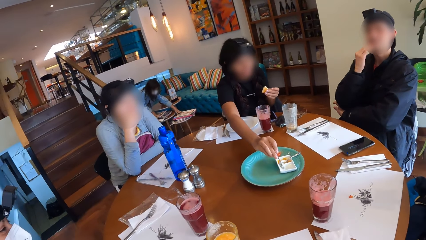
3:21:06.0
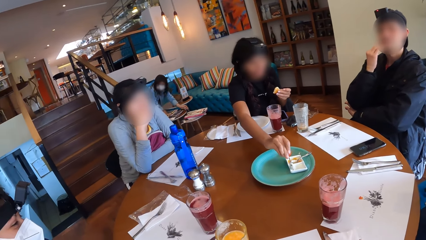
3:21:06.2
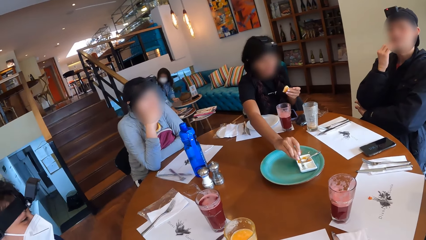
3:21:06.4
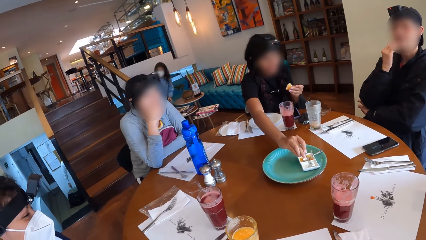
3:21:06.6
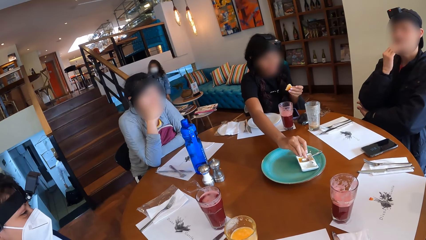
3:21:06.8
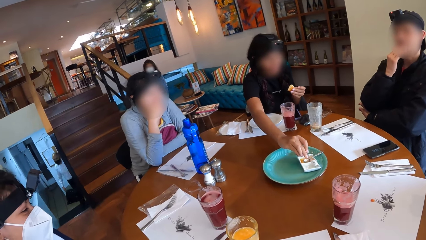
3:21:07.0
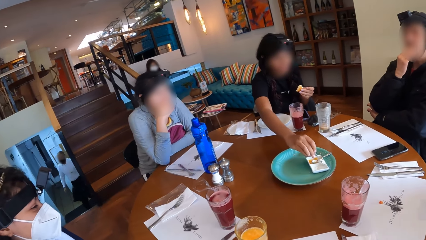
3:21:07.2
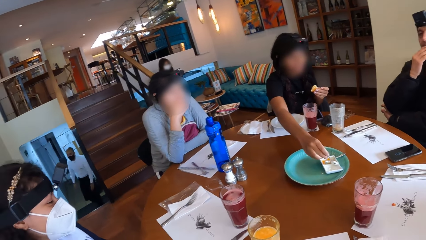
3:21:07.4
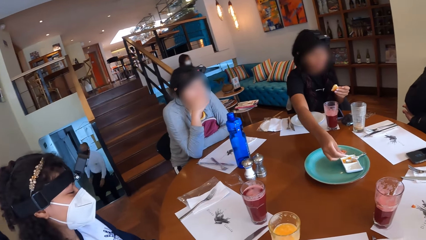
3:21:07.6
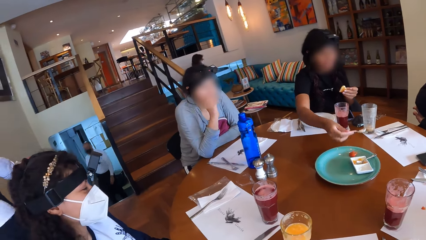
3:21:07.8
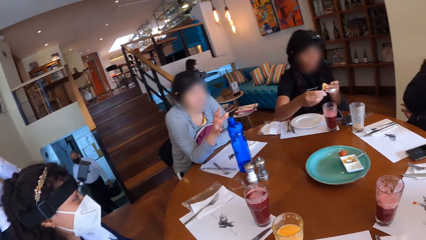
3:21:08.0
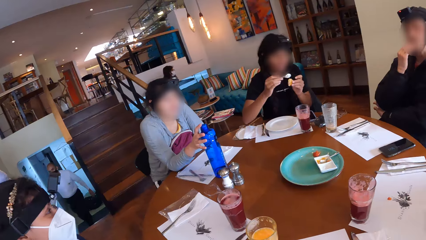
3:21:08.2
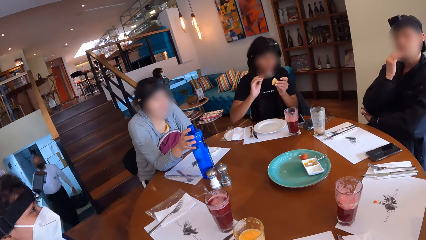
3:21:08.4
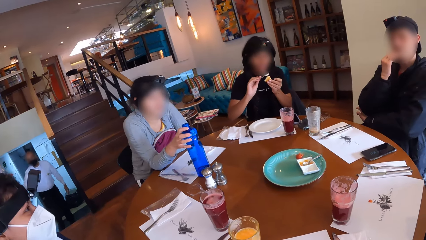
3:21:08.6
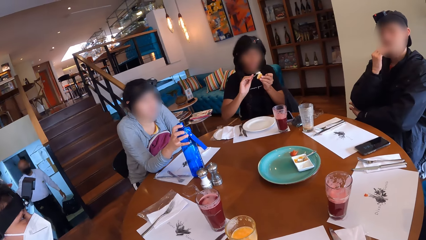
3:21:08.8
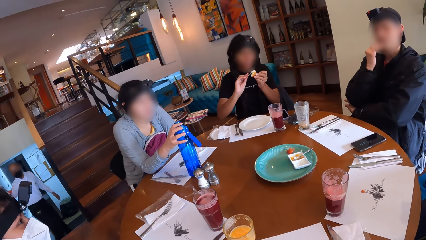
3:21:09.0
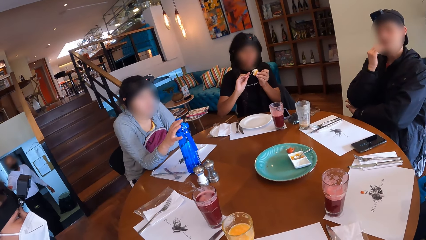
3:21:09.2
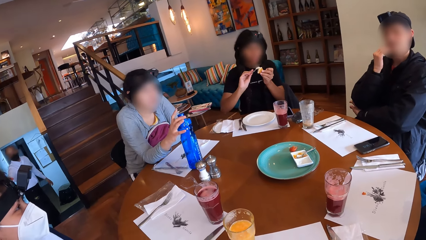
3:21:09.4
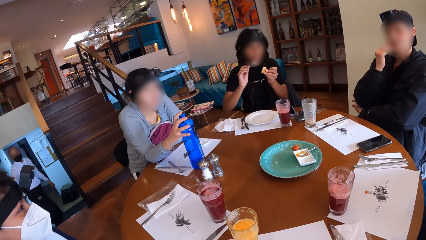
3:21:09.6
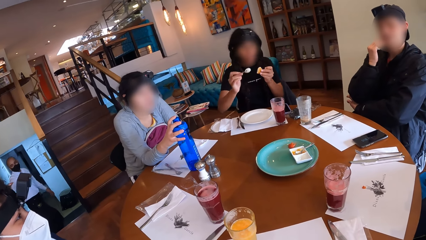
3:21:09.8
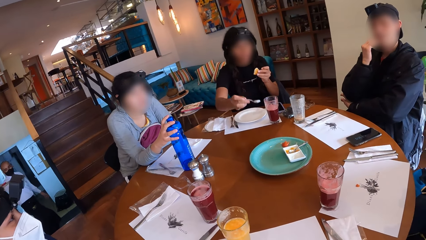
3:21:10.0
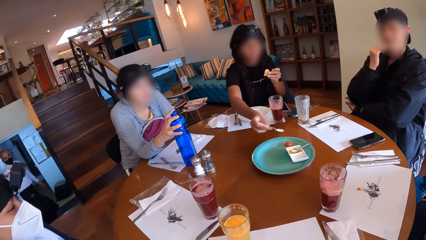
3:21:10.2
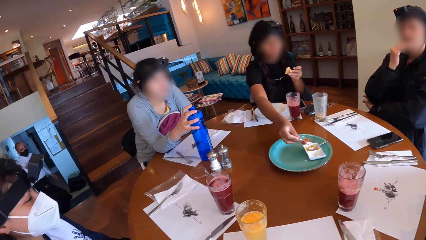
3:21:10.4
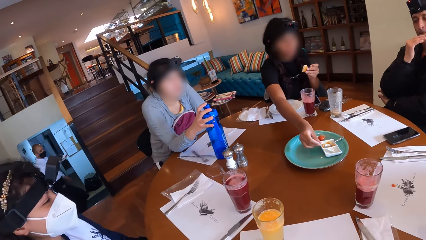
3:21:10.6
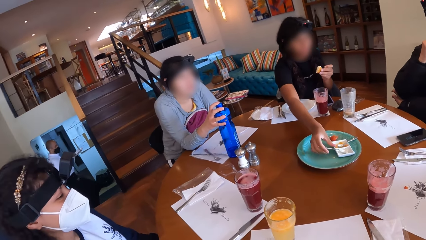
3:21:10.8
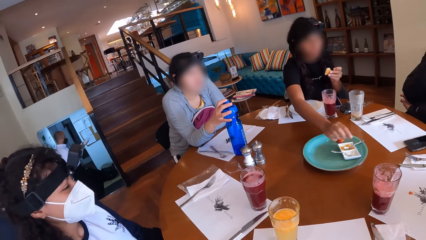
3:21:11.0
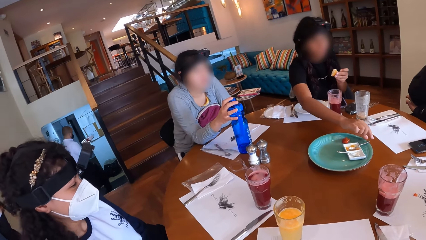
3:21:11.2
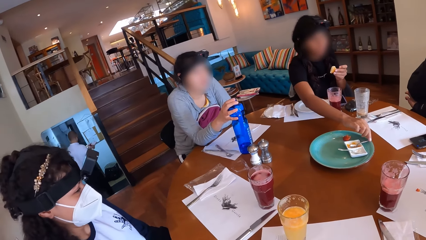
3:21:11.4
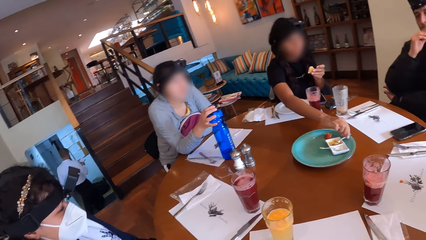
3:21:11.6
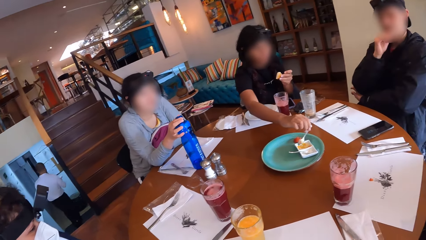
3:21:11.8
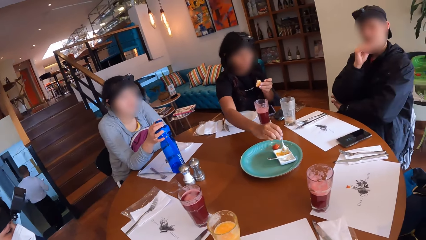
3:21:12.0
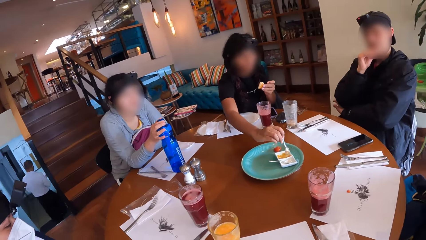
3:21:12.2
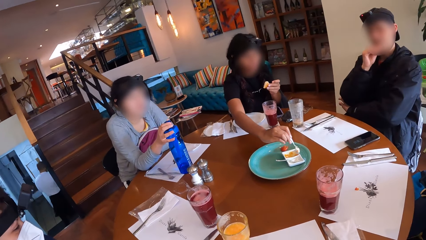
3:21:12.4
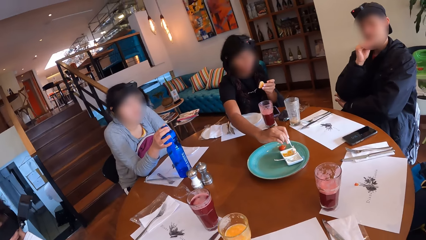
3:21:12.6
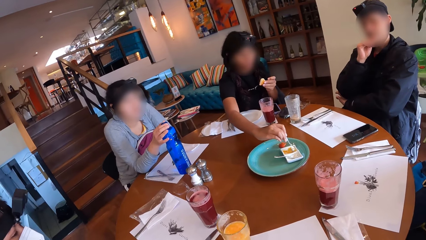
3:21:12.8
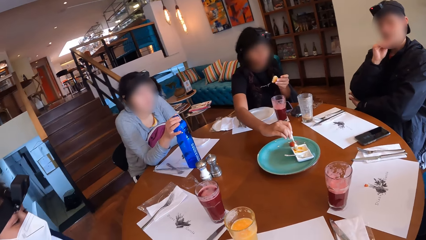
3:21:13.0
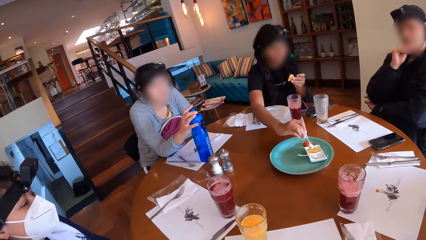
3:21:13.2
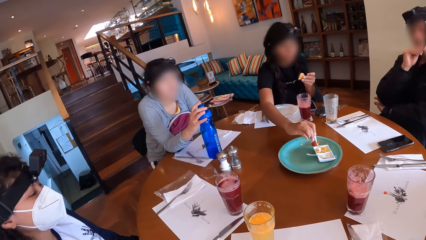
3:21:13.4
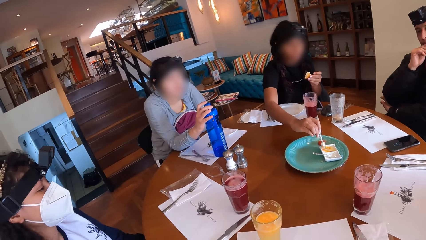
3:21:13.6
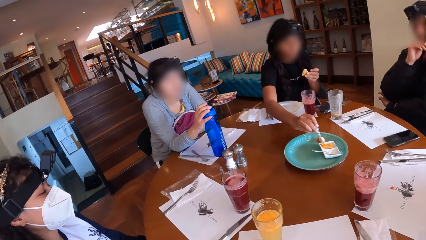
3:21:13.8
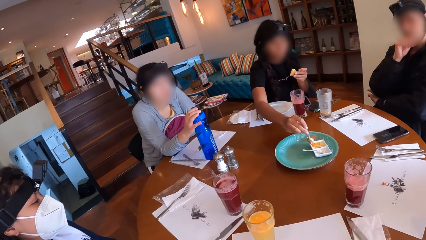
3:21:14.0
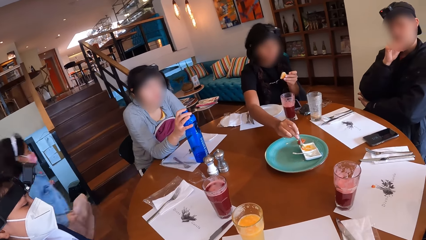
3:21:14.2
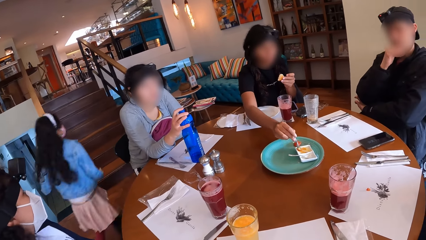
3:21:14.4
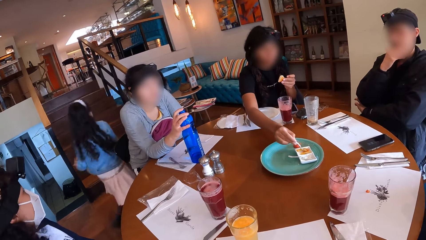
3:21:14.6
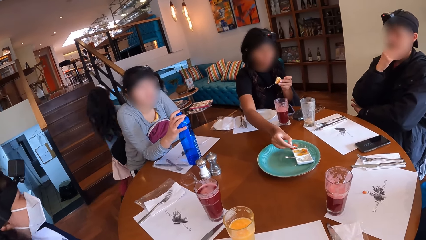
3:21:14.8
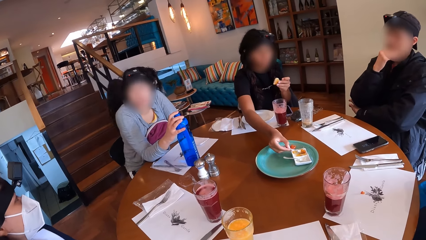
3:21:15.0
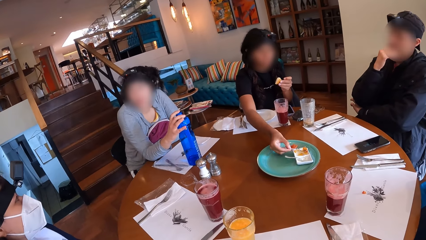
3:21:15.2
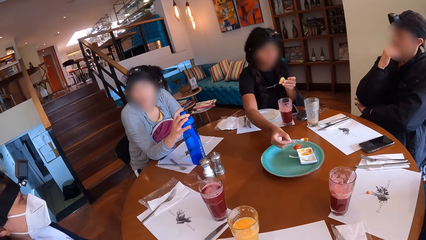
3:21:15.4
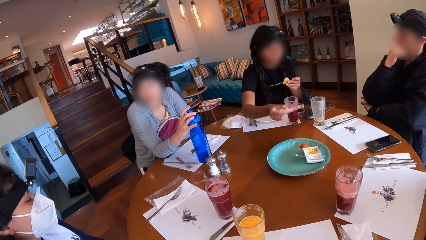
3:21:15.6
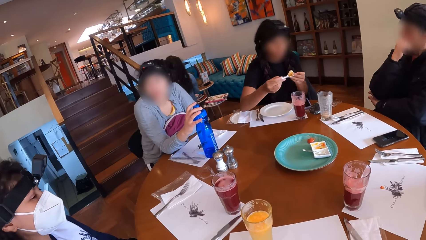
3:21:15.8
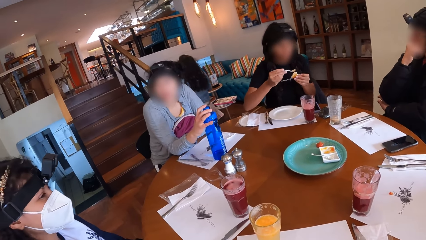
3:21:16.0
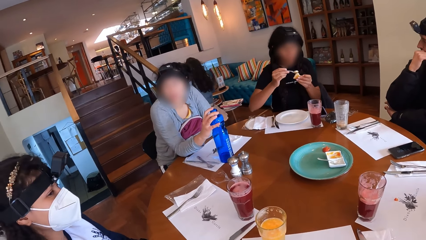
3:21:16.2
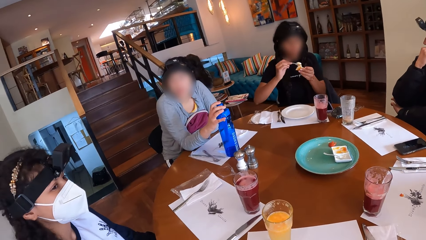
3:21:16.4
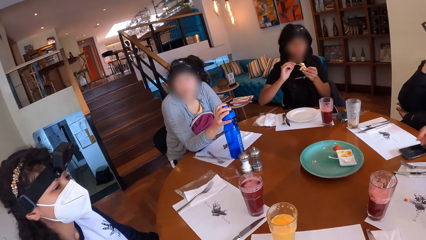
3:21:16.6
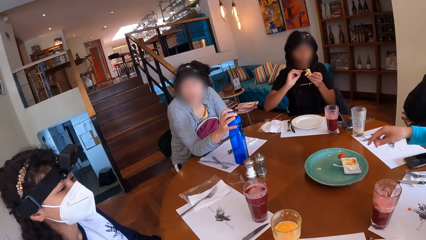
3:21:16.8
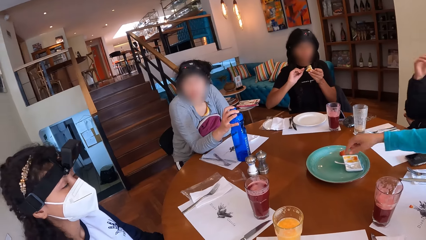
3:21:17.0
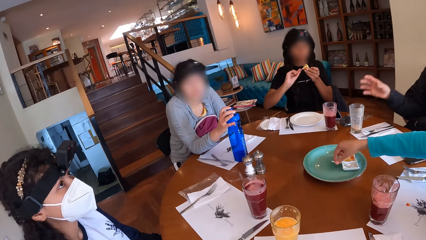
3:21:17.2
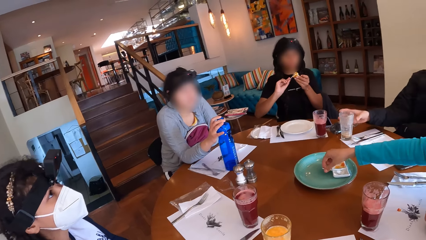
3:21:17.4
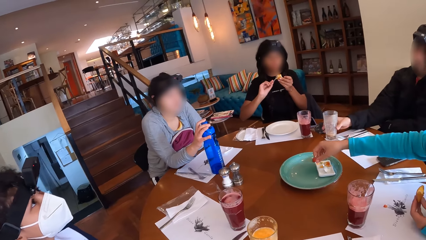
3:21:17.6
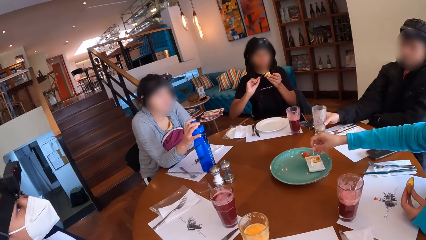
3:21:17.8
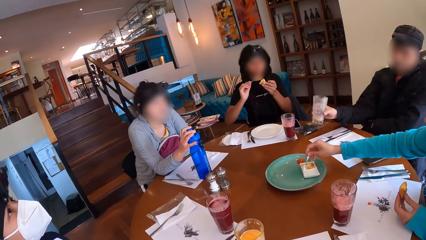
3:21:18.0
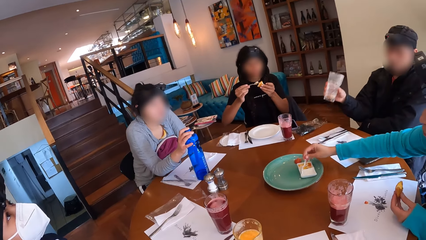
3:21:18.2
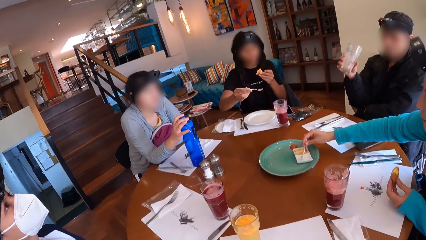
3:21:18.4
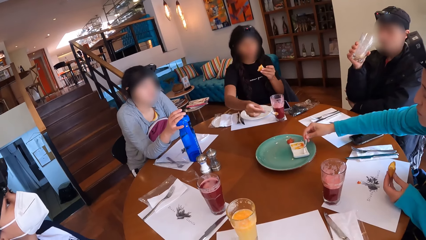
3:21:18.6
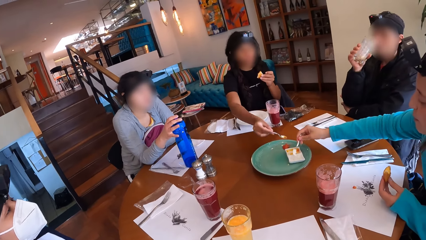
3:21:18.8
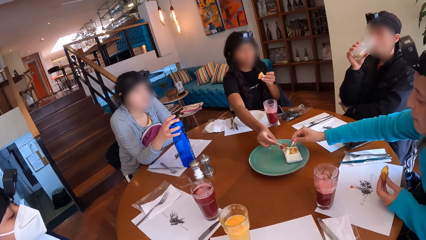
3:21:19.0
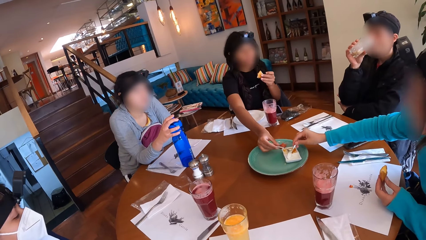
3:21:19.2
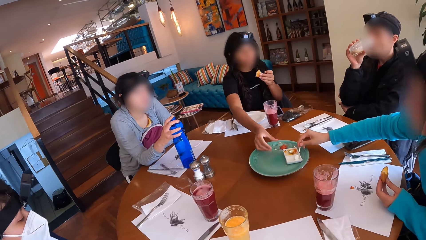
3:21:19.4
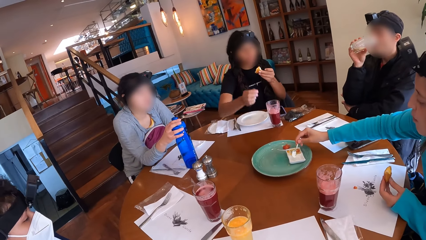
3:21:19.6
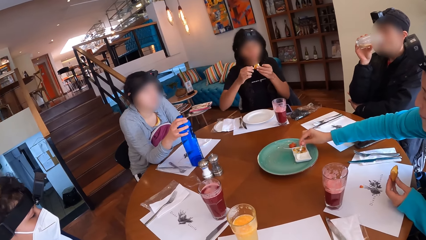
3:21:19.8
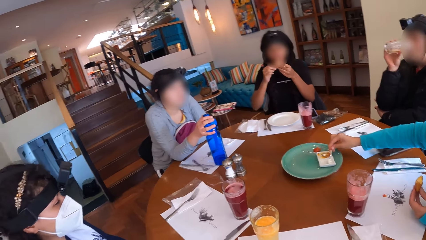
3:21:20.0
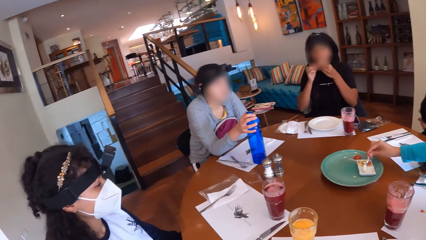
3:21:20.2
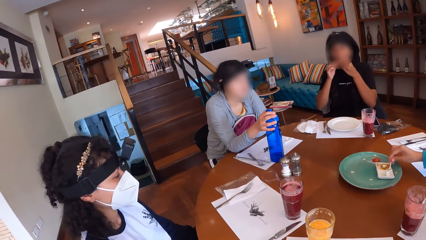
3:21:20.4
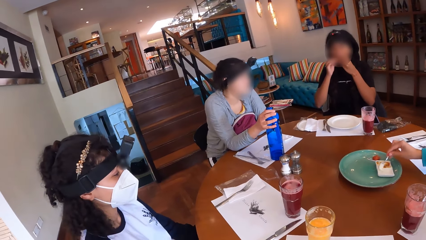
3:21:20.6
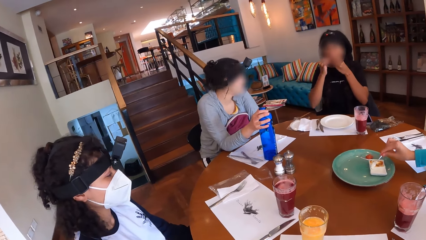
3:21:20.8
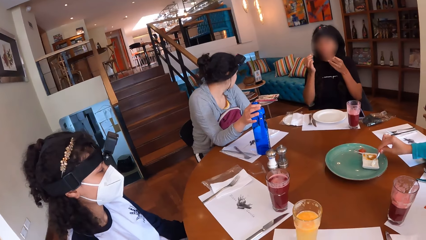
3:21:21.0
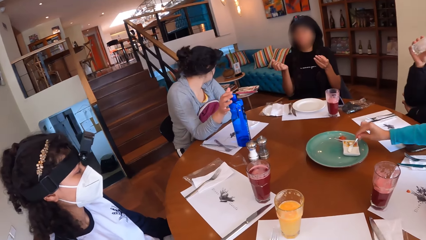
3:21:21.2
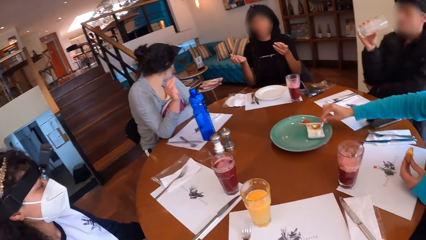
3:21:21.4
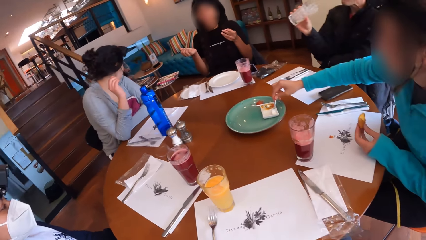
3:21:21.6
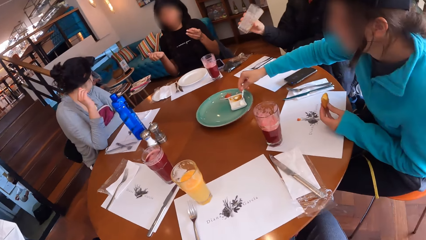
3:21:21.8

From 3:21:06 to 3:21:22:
A woman scoops condiment from the container on the tray with the spoon in her right hand. Another woman holds the water bottle on the table with her right hand. A waiter walks towards the dining table. The first woman puts the condiment in the spoon in her right hand on the snack in her left hand. The waiter collects some plates from a waitress. The first woman drops the spoon in her right hand in the condiment container on the tray on the table. The waiter walks away. The first woman picks up the spoon in the condiment container on the tray with her right hand and scoops condiment from the container on the tray with the spoon in her right hand. The camera wearer looks at a lady. A girl runs past the group of people at the dining table. The second woman interacts with a third woman. The first woman puts the condiment in the spoon in her right hand on the snack in her left hand. A fourth woman picks up the spoon in the condiment container on the tray with her right hand. A man picks up the cup of drink on the table with his right hand. The fourth woman scoops condiment with the spoon in her right hand. The man drinks from the cup in his right hand. The first woman drops the spoon in her right hand in the condiment container on the tray on the table and eats the snack in her hands.
